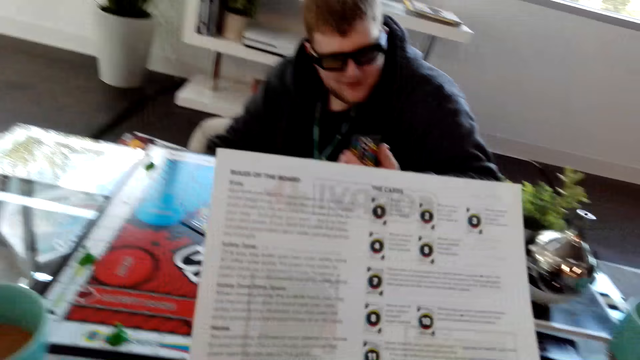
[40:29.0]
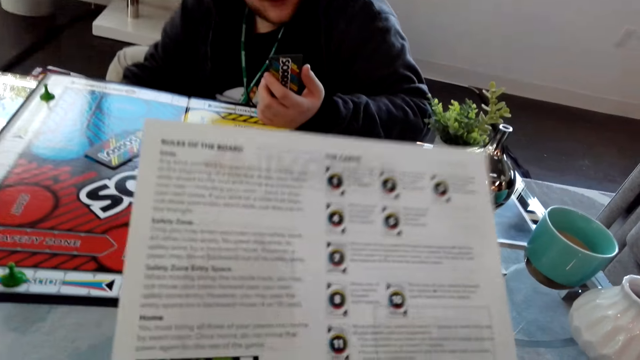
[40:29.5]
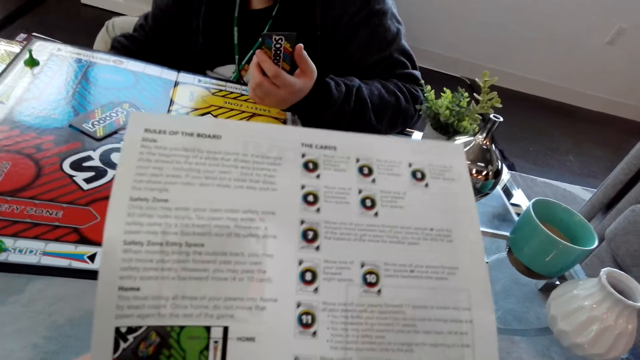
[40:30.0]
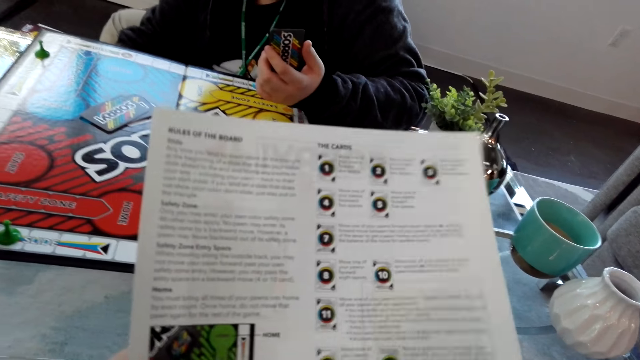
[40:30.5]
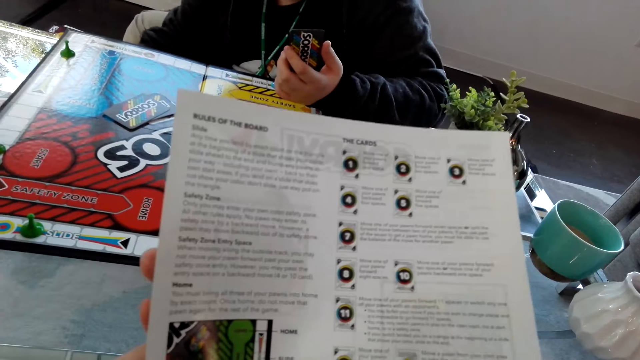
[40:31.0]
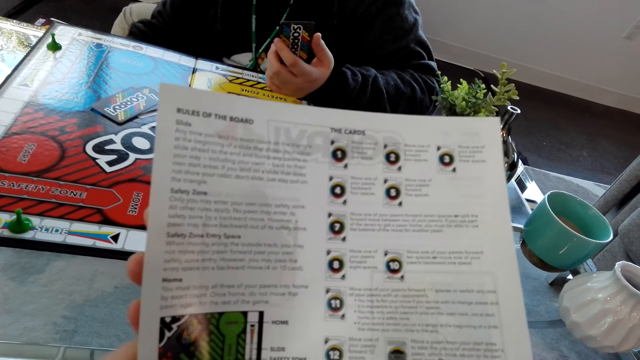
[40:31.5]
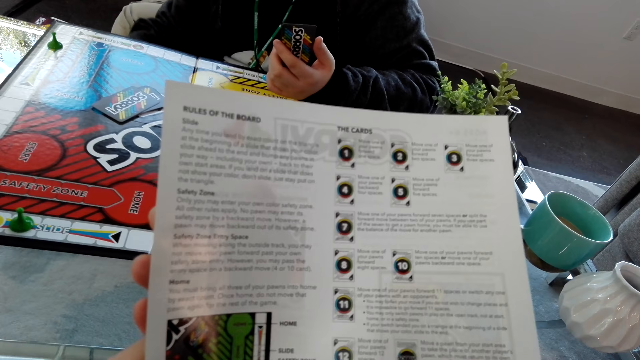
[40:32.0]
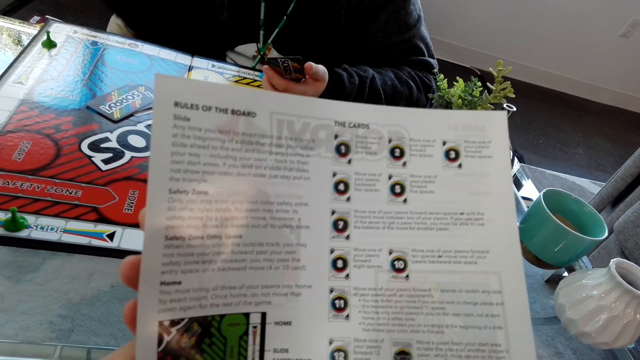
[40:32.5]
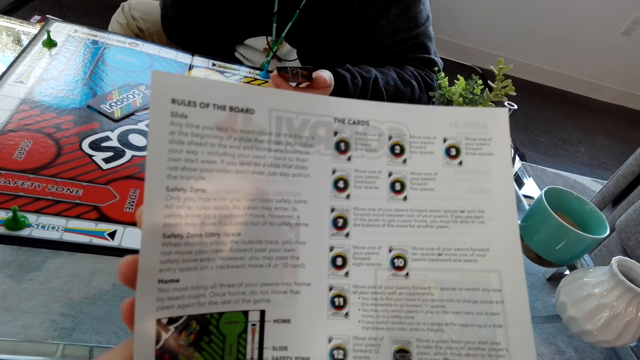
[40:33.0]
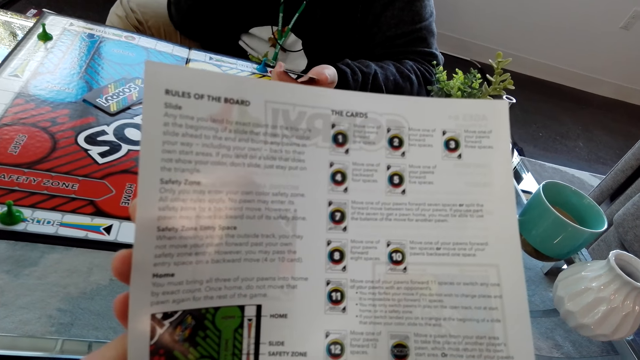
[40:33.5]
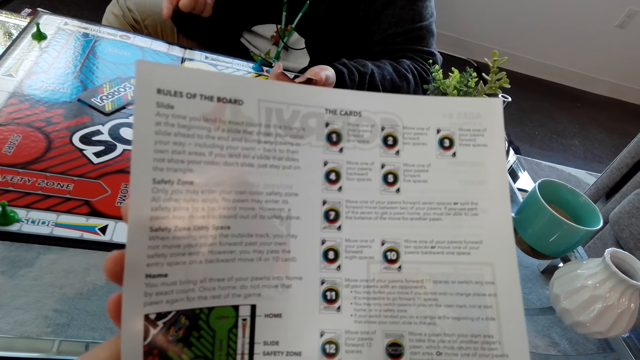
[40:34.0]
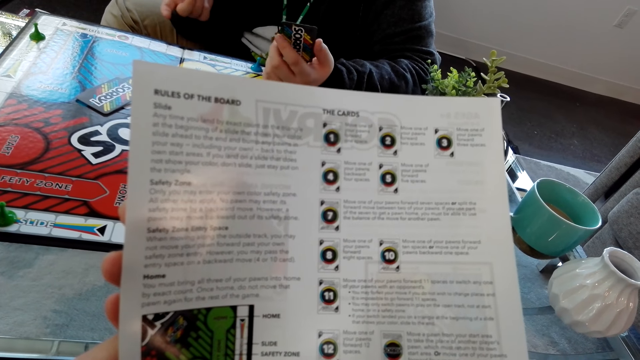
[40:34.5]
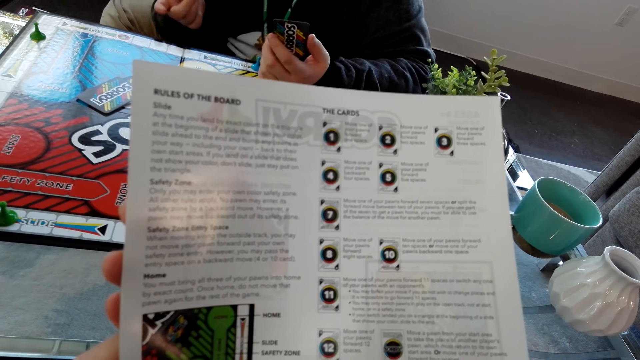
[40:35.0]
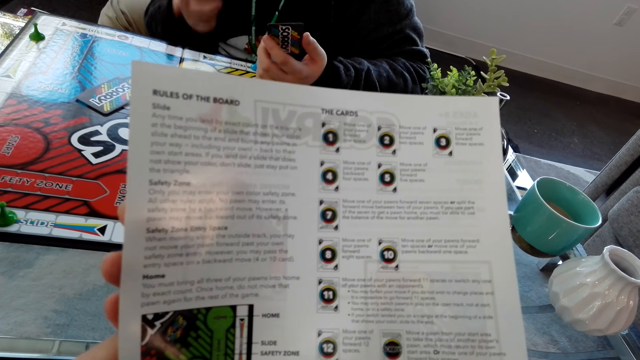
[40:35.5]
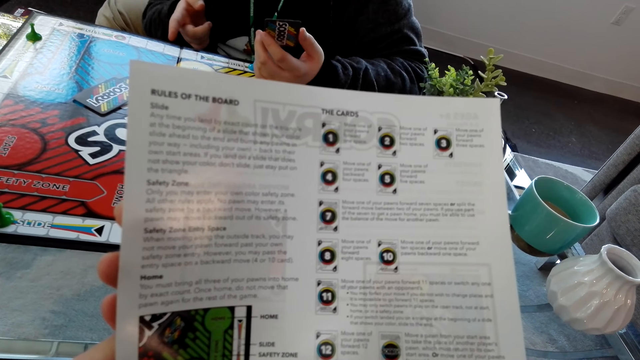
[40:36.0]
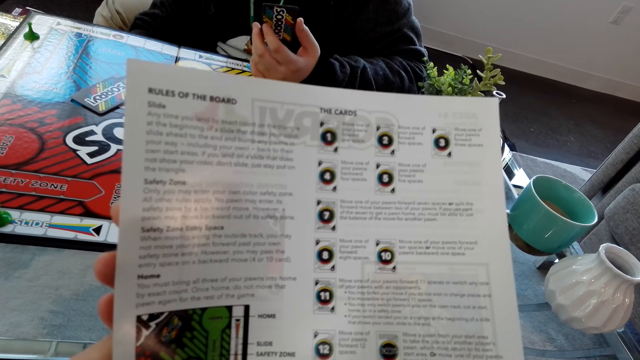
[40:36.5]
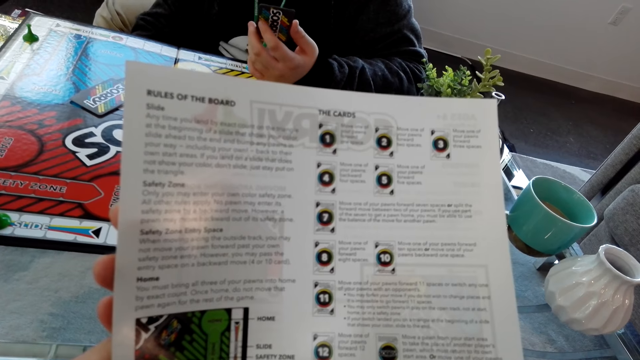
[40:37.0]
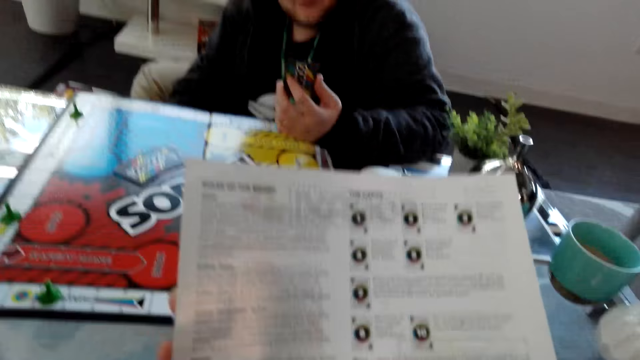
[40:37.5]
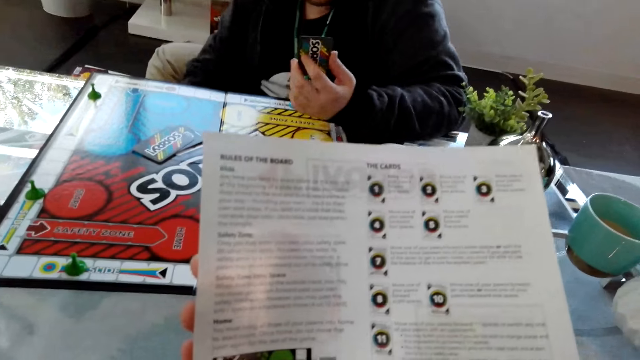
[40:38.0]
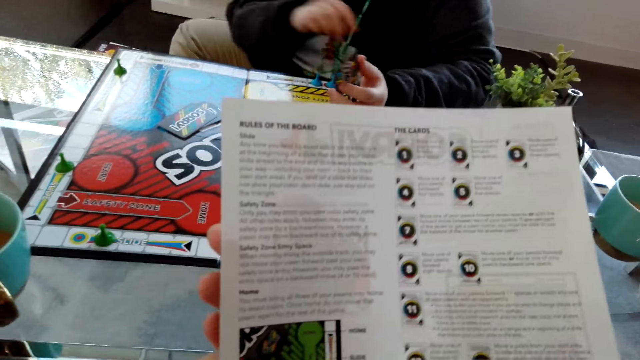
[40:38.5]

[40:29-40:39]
The camera wearer stares at the instruction manual. A person dialogues with the camera wearer.

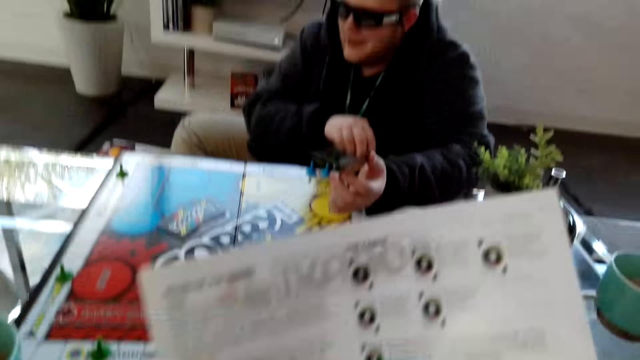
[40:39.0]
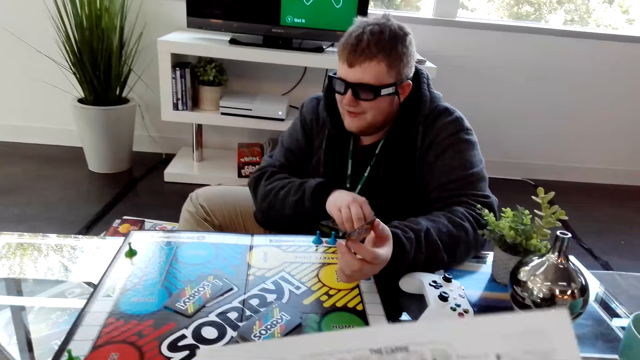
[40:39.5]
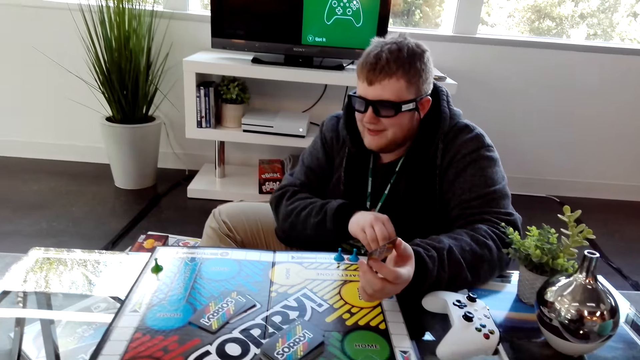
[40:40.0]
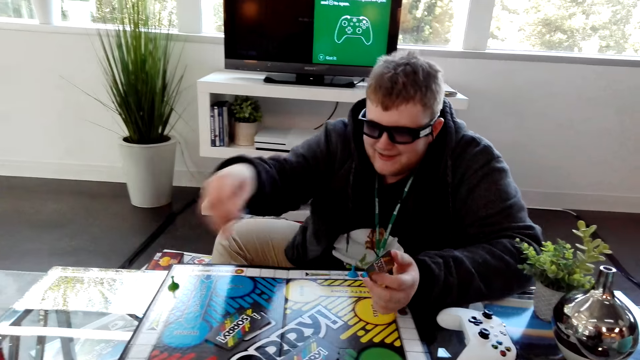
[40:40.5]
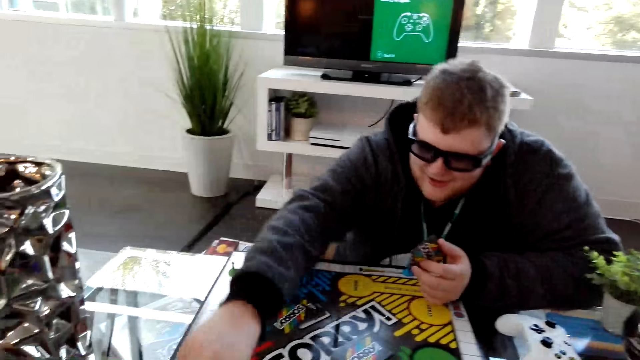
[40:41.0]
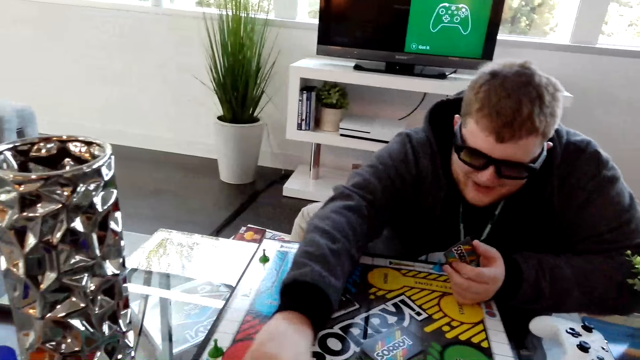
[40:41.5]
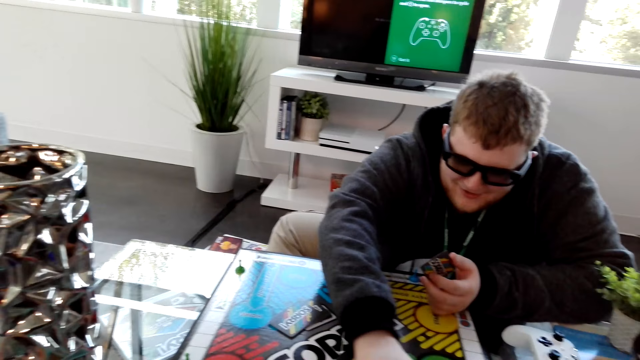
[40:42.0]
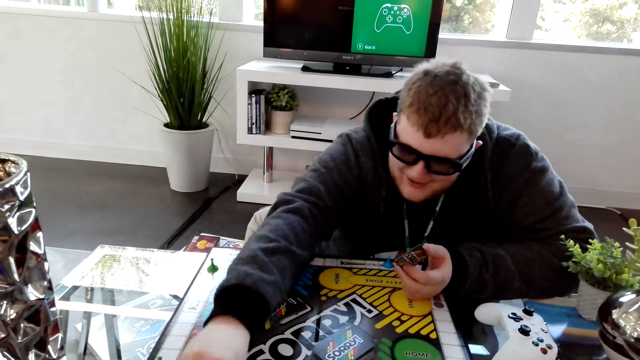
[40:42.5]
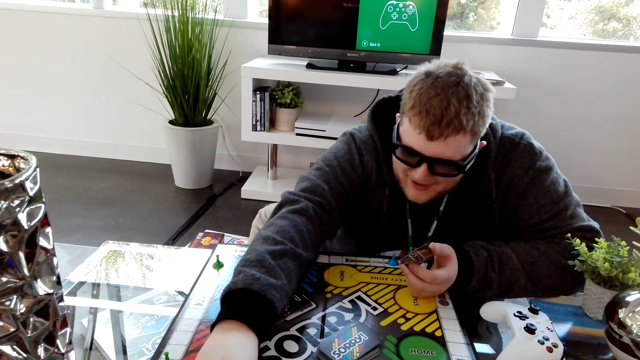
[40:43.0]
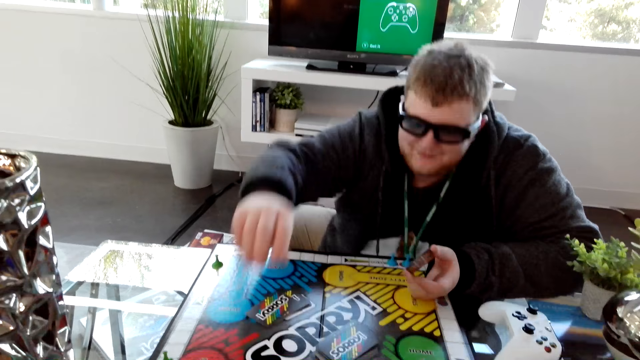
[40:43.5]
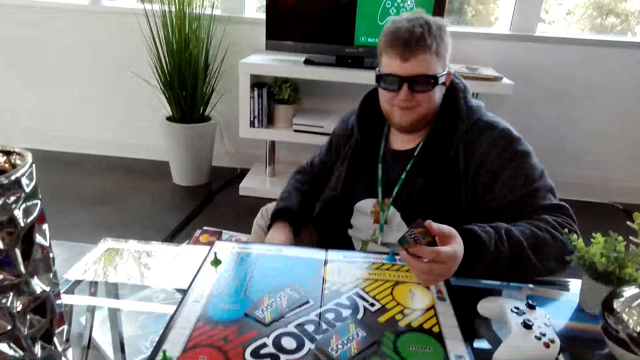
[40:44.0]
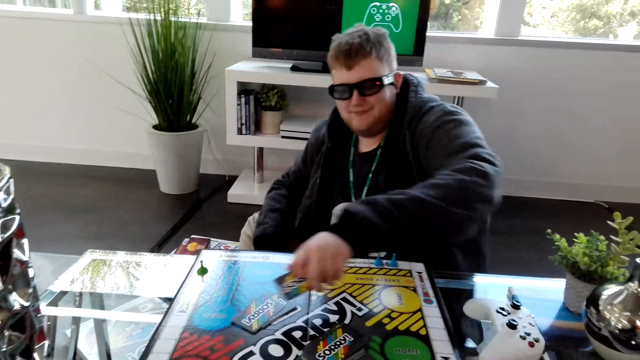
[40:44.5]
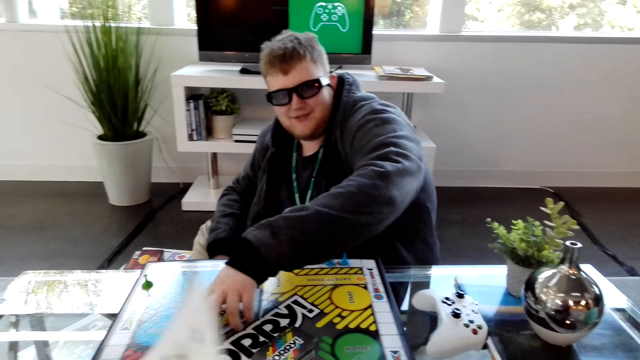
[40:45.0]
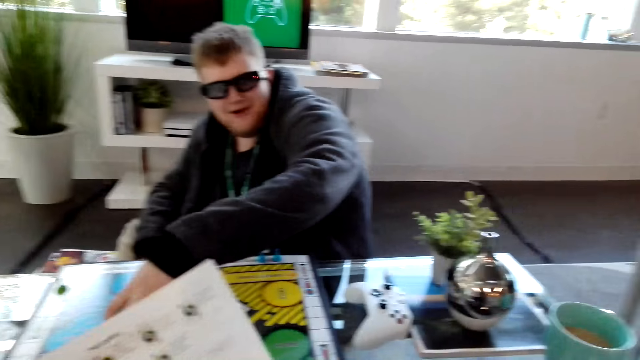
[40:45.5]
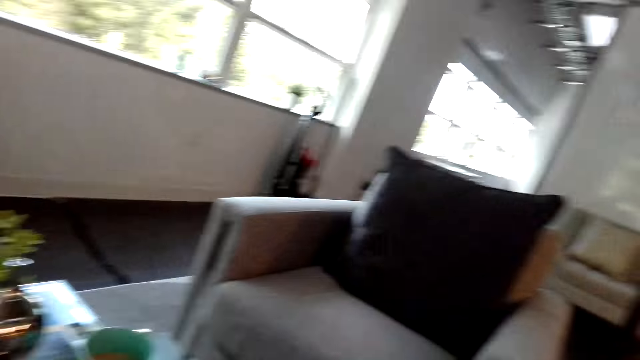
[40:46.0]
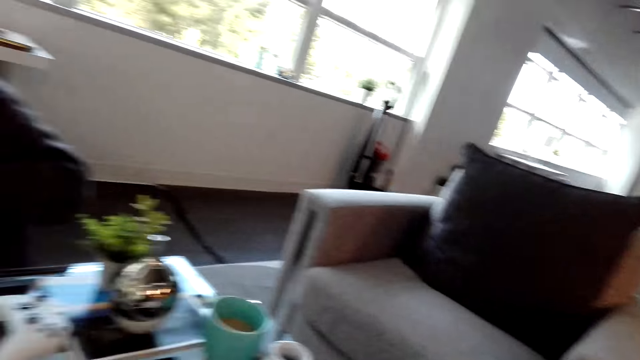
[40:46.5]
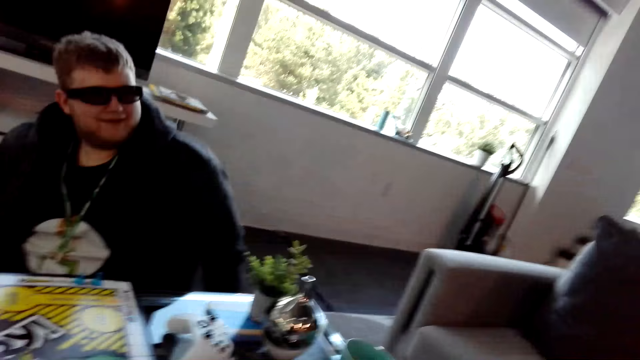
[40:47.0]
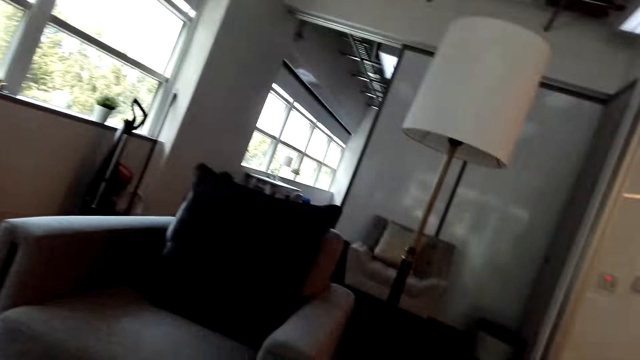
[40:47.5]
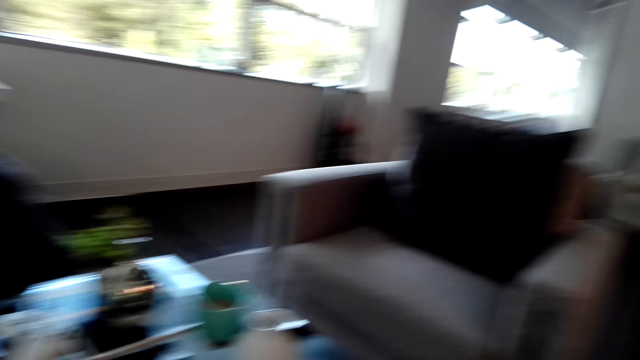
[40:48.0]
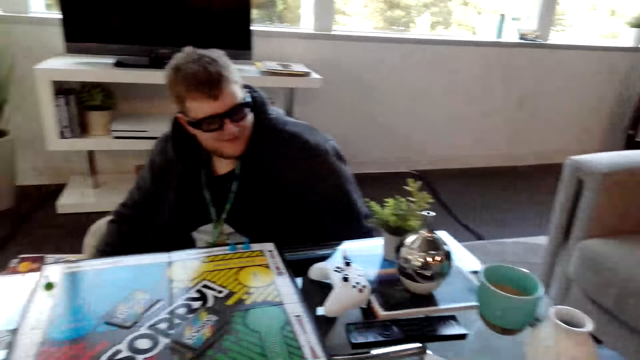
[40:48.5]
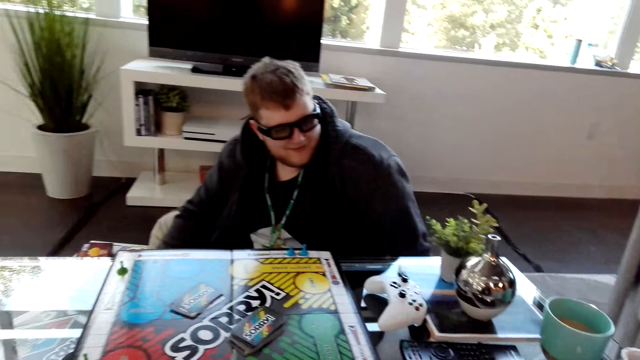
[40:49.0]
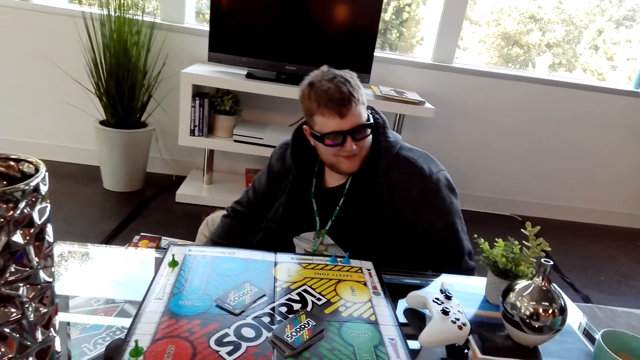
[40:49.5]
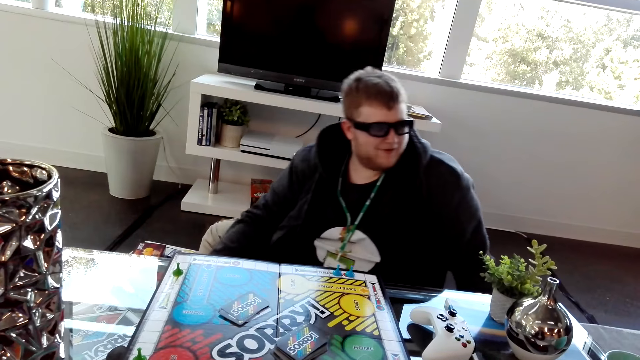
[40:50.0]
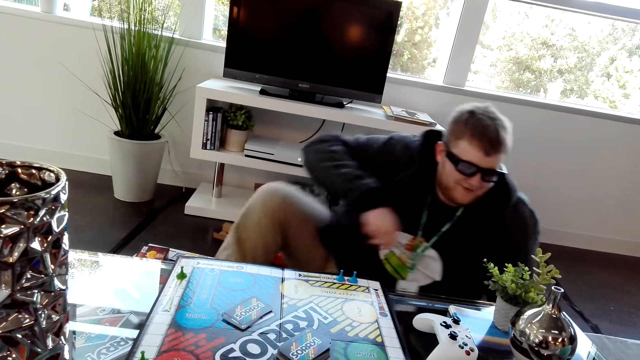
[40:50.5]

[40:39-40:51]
A person moves a pawn on the Sorry board. The person places a card on the Sorry board. The camera wearer looks around. They move around the room. The person talks to the camera wearer. The camera wearer moves around the room.
